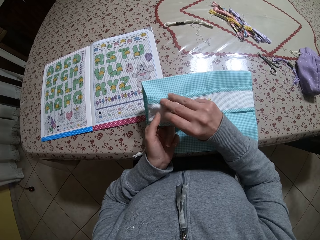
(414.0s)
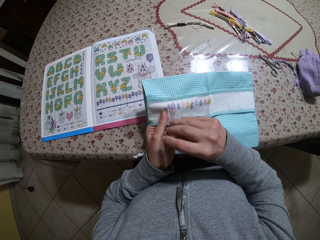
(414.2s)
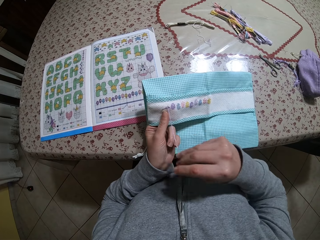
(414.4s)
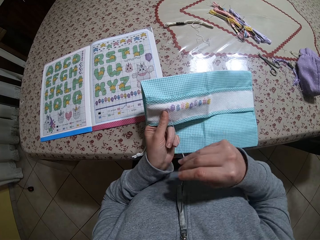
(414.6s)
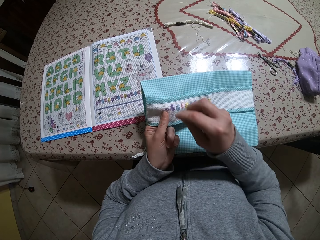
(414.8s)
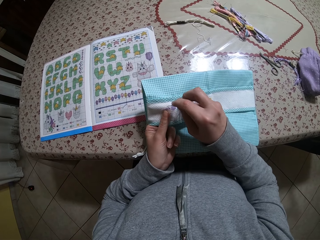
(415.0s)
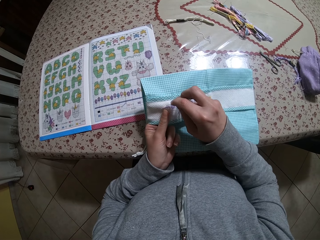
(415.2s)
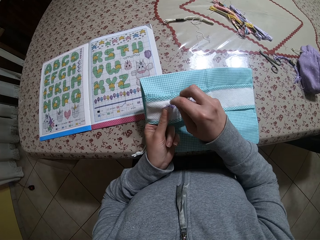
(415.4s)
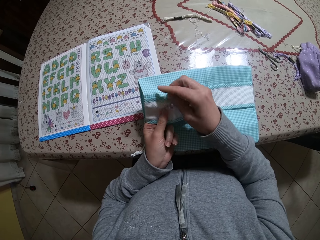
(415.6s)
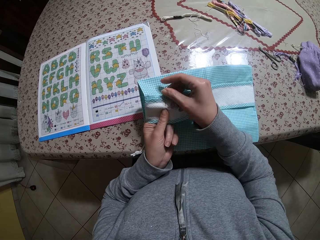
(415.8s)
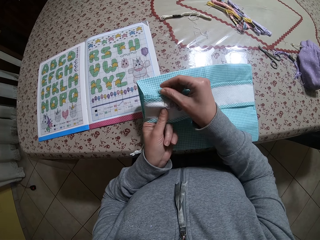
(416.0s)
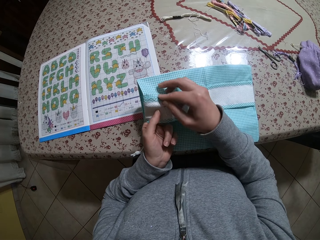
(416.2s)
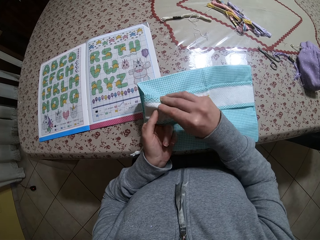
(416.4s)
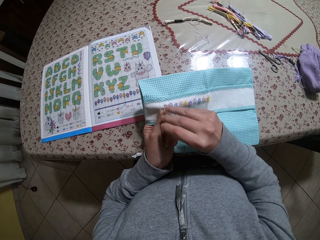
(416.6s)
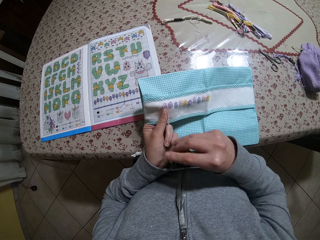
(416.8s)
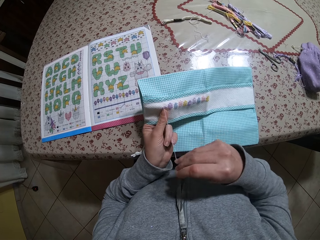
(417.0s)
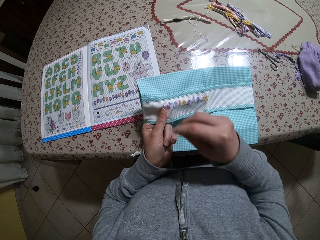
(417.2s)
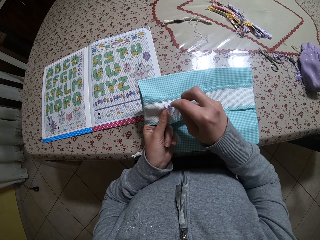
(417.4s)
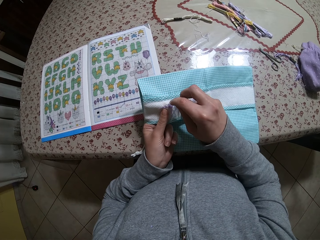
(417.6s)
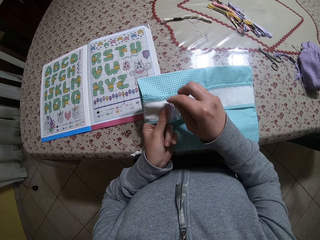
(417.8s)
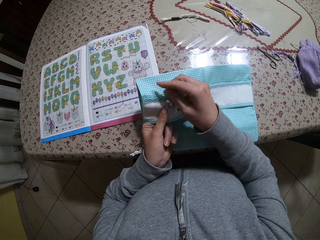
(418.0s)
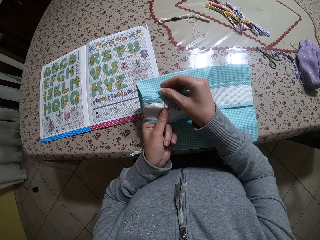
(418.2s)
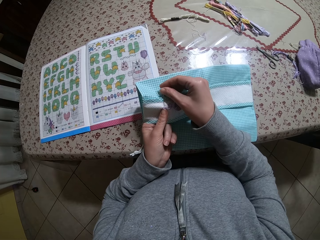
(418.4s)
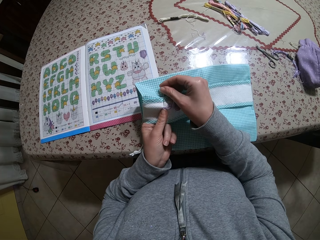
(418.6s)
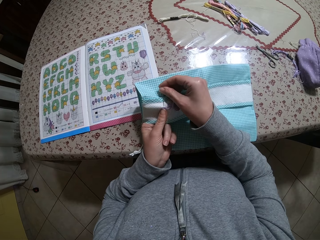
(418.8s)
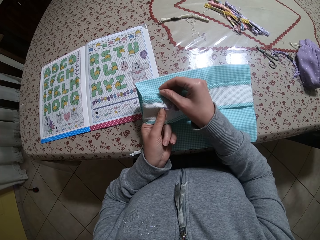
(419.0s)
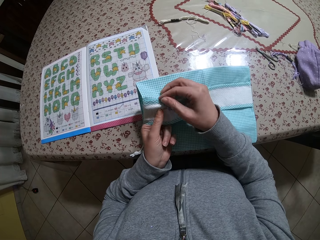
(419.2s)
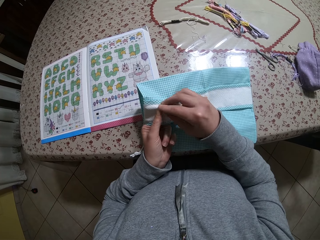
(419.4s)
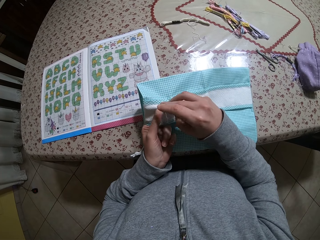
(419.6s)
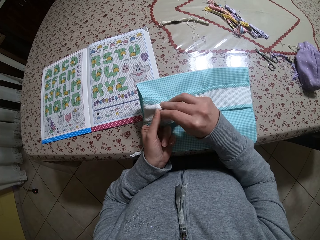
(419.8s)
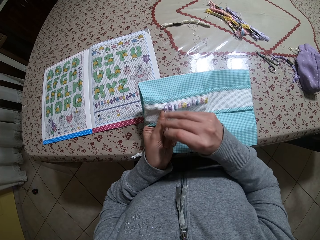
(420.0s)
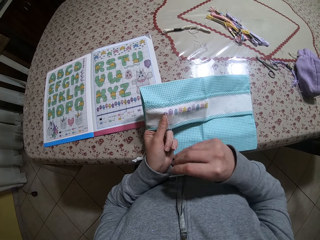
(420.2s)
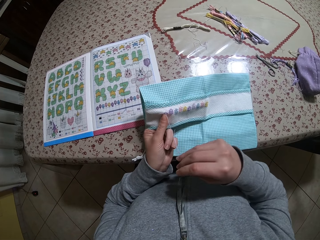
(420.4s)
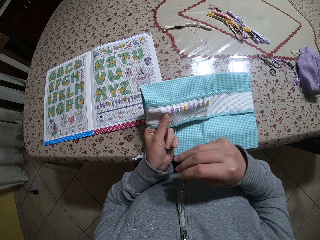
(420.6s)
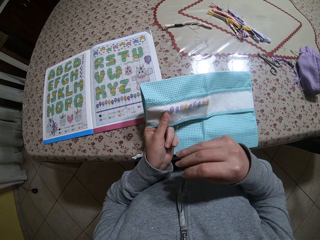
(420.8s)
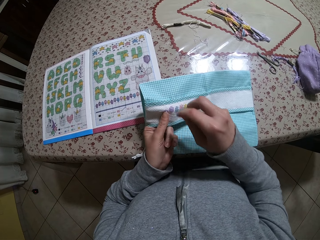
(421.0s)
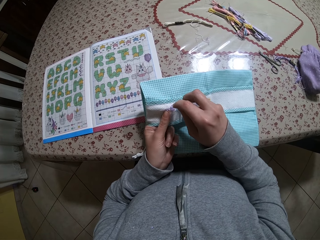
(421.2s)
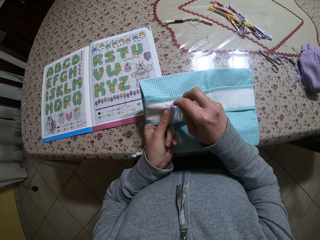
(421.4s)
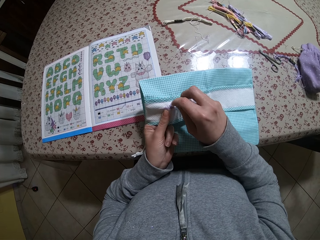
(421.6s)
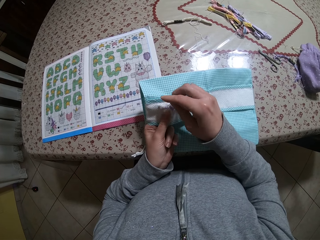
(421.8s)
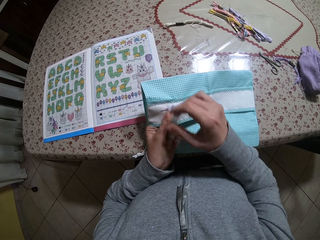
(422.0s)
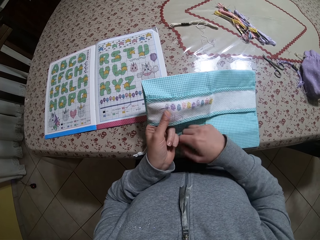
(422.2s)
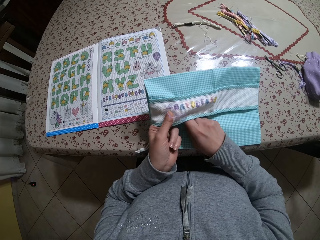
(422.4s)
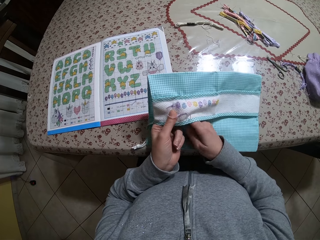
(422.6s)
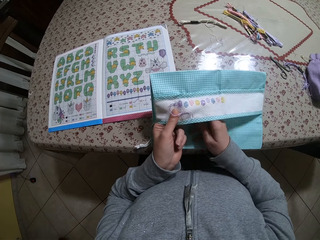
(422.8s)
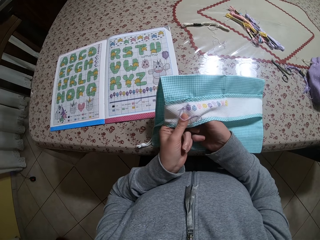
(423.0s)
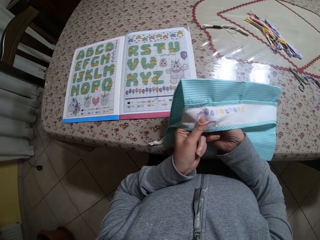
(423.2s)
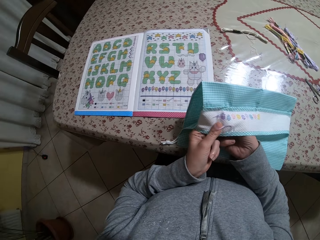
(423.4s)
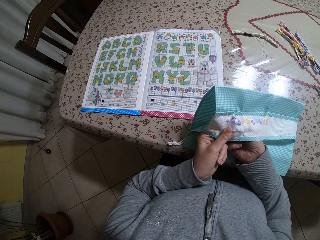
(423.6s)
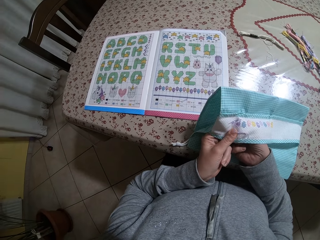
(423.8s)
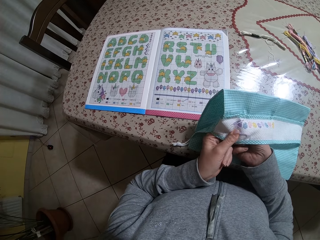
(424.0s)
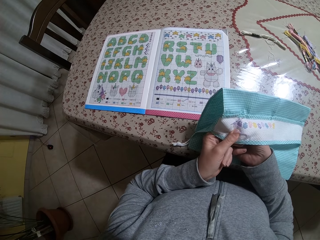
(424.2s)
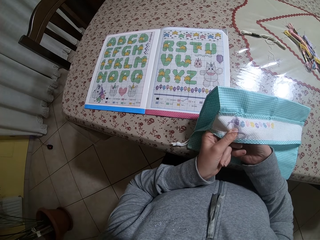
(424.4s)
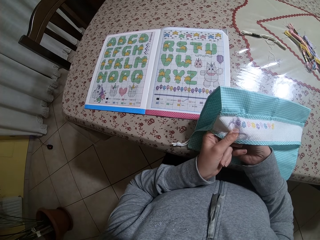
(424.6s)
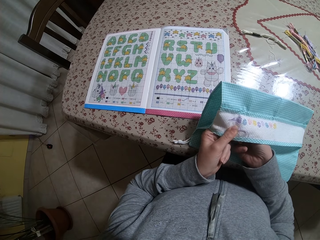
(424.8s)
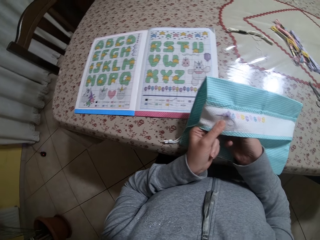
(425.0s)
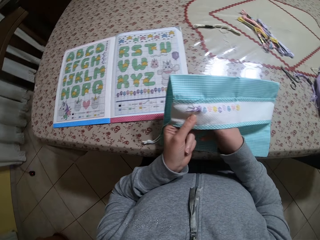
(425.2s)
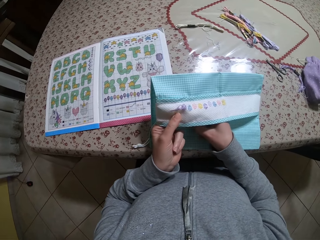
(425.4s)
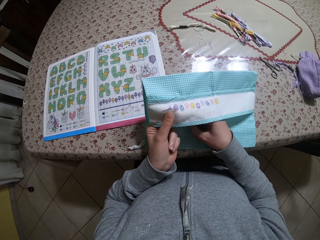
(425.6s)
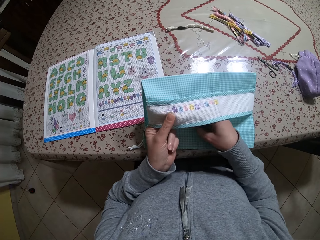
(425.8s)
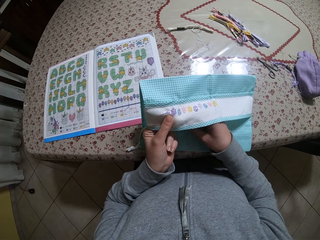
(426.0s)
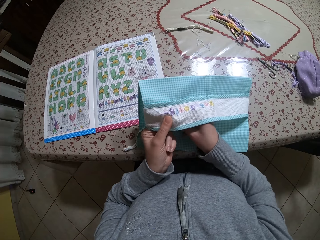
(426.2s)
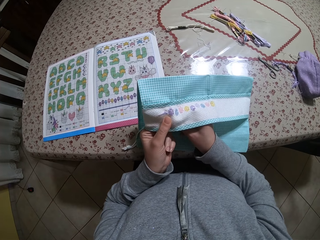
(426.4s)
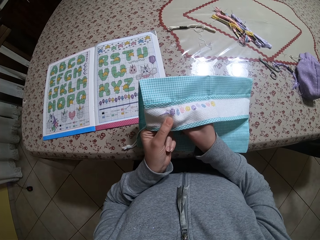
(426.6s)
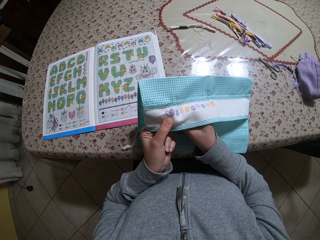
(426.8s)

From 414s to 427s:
The camera wearer pulls the needle. They move the right hand. They sew the cloth with a needle. They pull the needle. They move the right hand. They sew the cloth with the needle. They pull the needle. They move the right hand. They sew the cloth with the needle. They move the right hand. They sew the cloth with the needle.

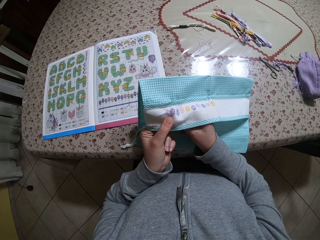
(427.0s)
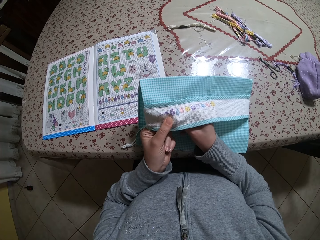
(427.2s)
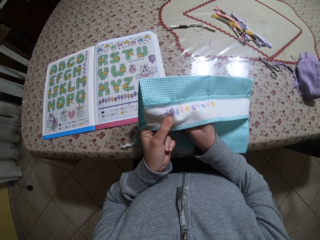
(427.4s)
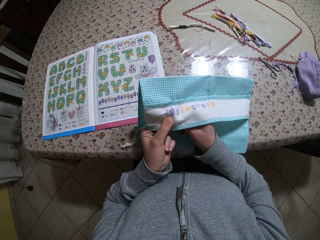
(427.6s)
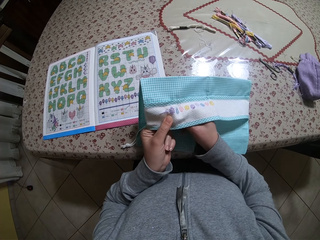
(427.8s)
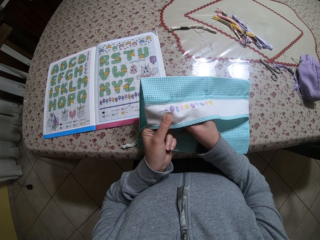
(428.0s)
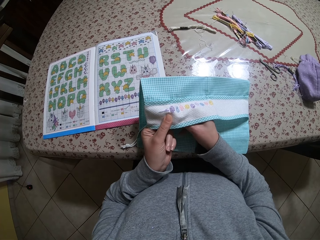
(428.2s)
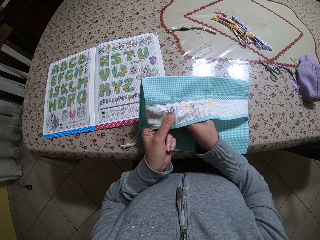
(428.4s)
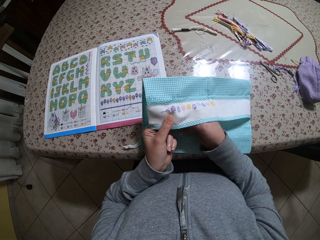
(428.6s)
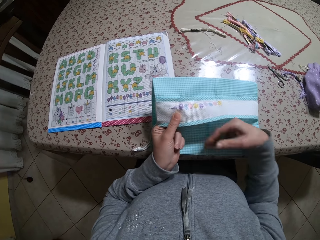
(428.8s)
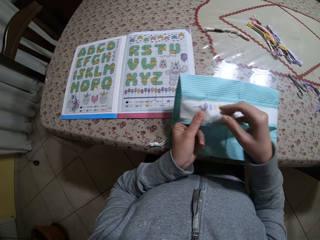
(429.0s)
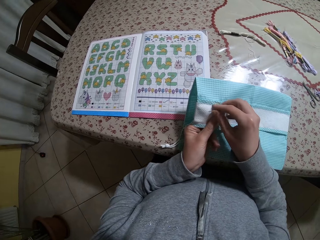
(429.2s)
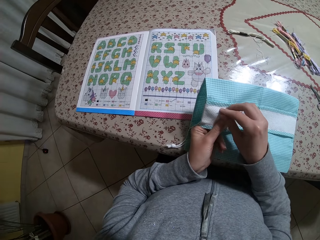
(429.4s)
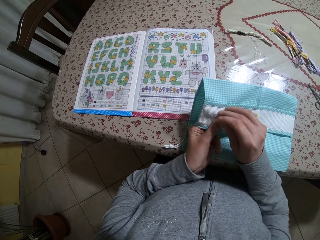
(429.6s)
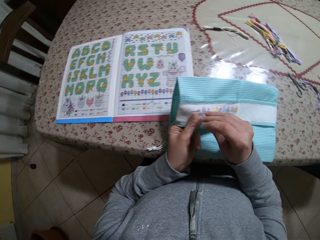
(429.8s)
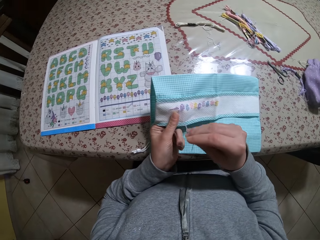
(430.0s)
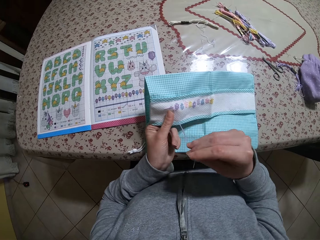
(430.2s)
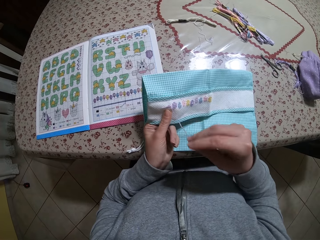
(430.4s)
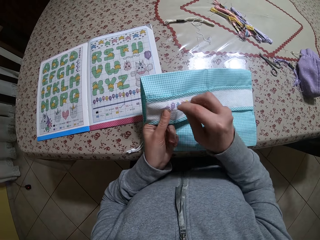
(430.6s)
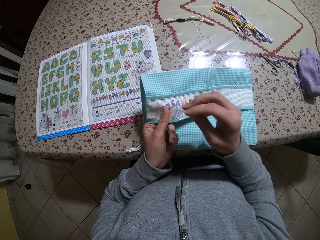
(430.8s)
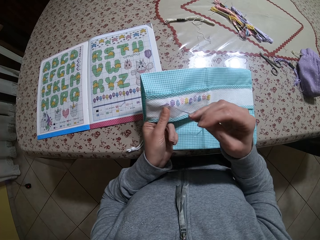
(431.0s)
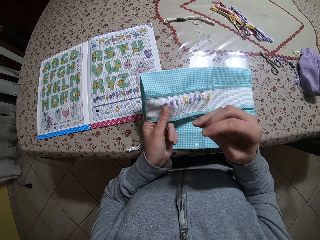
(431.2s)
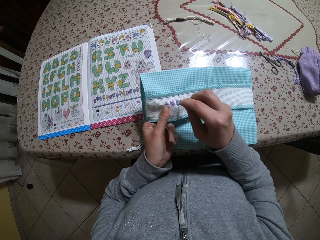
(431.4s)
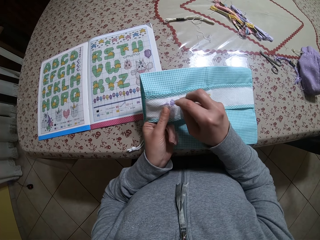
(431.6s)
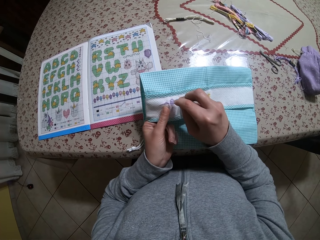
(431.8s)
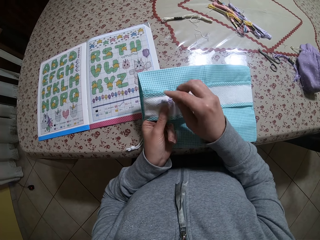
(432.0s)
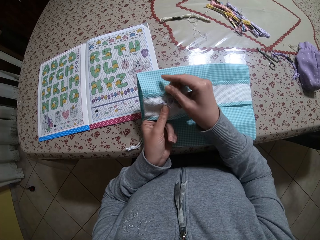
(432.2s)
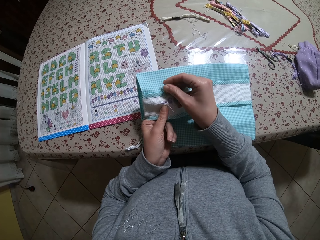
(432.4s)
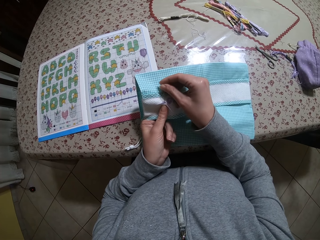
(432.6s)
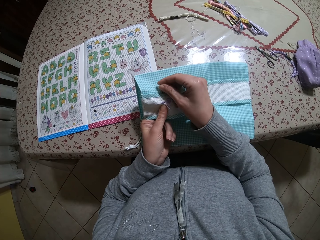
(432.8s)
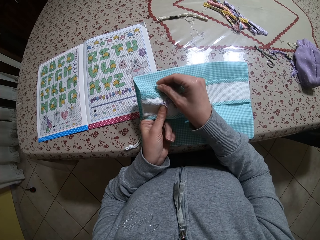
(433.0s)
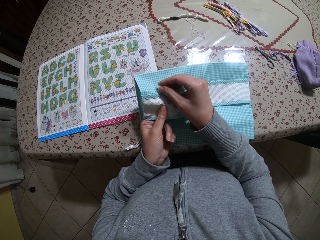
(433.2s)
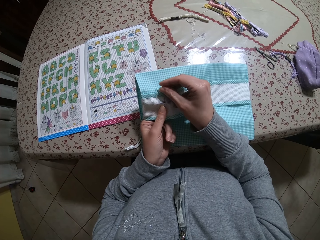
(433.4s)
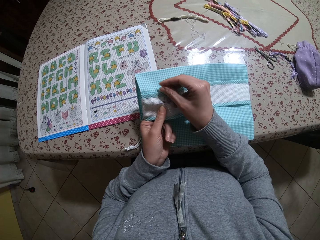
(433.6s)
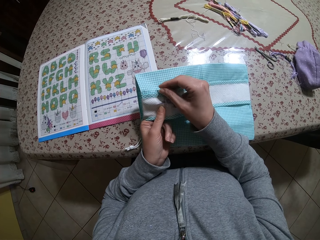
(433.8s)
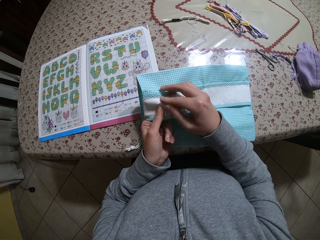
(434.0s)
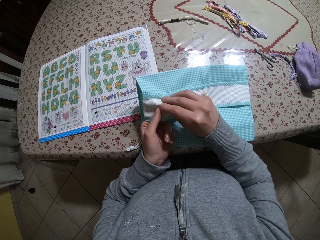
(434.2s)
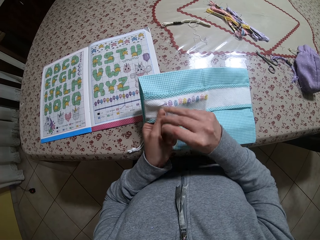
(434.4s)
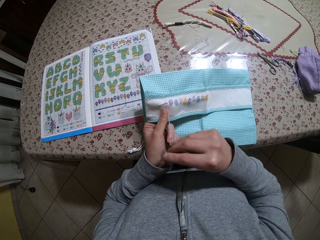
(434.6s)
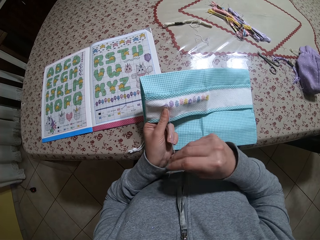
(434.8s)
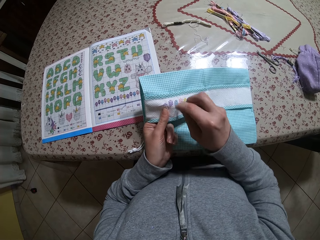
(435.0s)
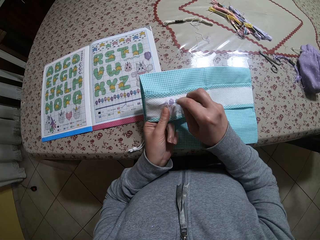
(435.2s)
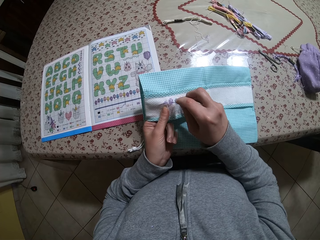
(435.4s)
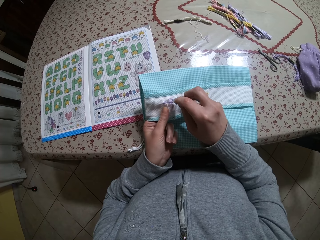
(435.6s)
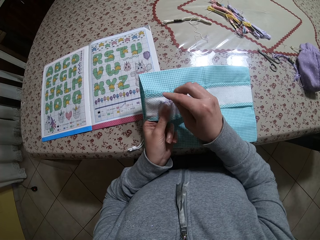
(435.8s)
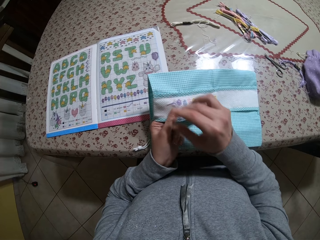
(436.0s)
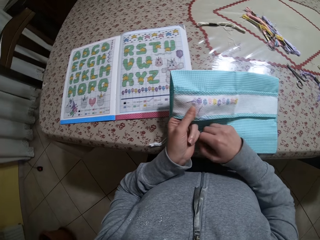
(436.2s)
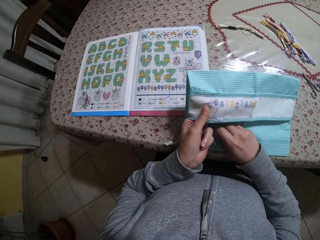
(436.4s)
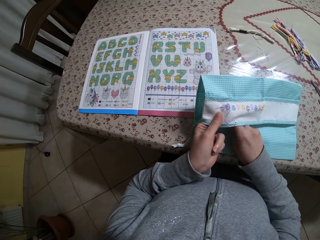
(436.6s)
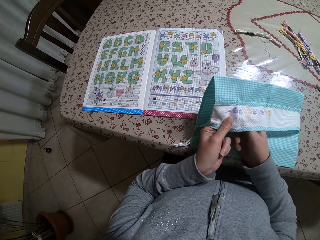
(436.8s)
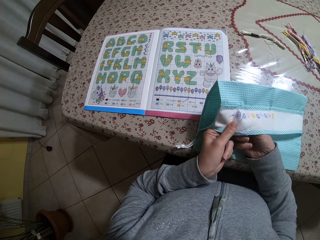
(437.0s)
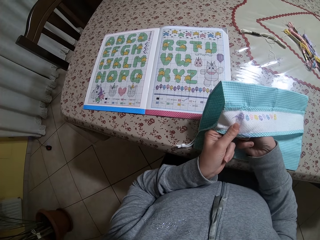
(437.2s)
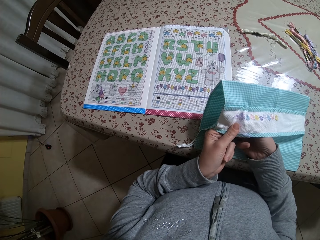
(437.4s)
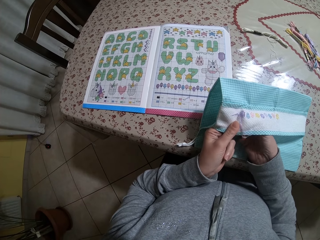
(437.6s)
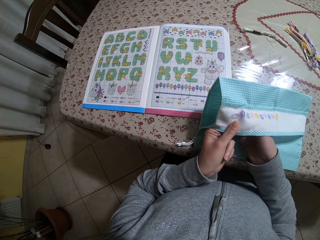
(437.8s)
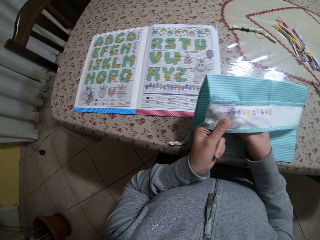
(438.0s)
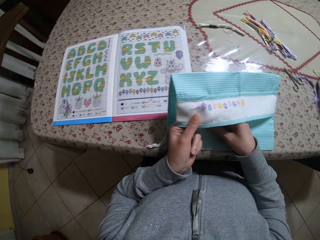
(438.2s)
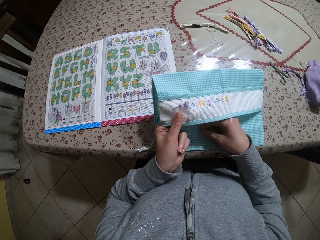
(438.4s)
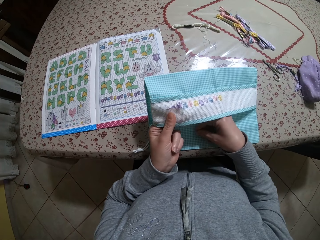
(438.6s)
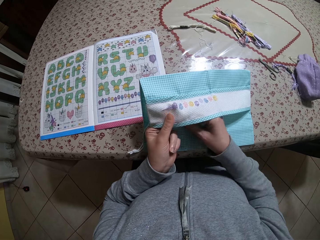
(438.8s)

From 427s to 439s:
The camera wearer moves the right hand. They pull the needle. They sew the cloth with the needle. They pull the needle. They sew the cloth with the needle. They pull the needle. They sew the cloth with the needle. They move the right hand. They sew the cloth with the needle.
